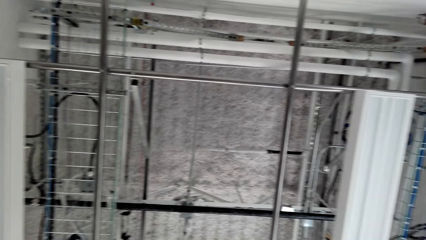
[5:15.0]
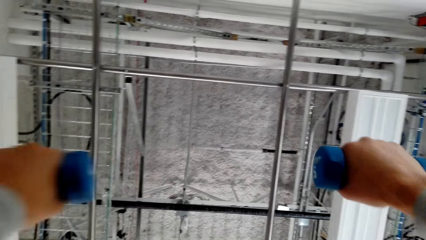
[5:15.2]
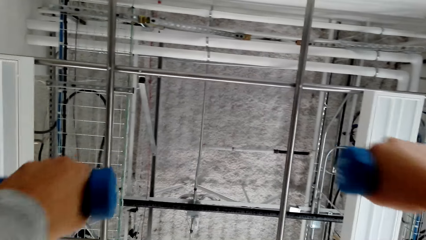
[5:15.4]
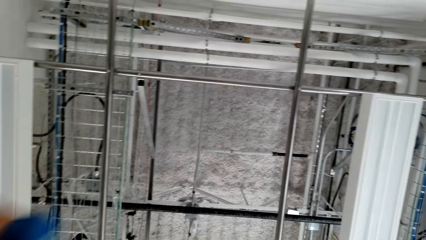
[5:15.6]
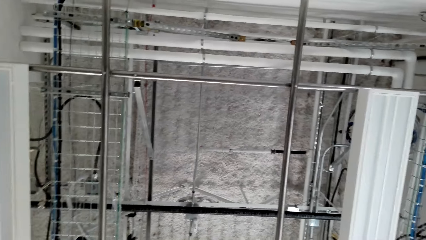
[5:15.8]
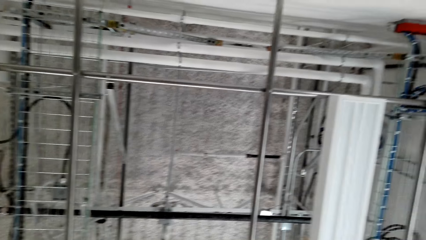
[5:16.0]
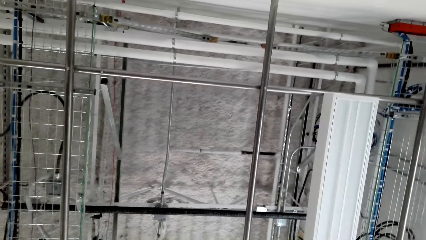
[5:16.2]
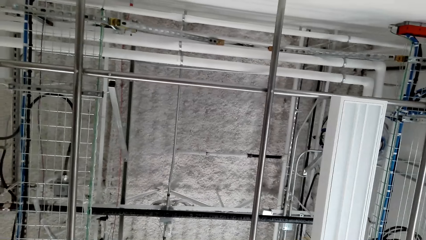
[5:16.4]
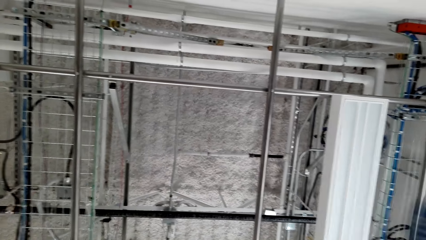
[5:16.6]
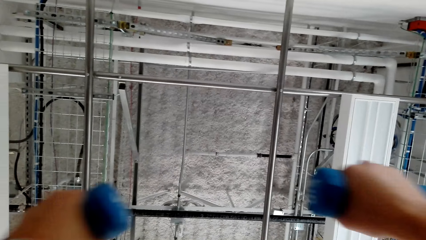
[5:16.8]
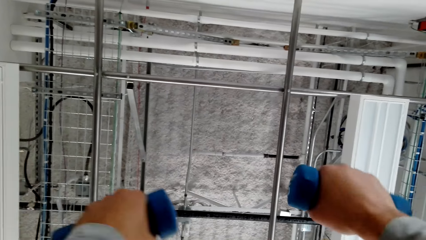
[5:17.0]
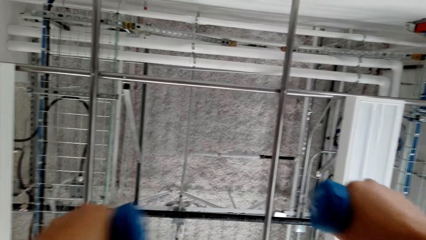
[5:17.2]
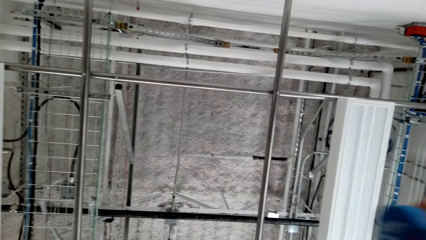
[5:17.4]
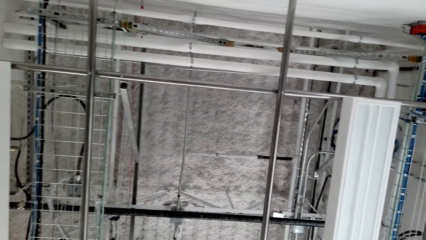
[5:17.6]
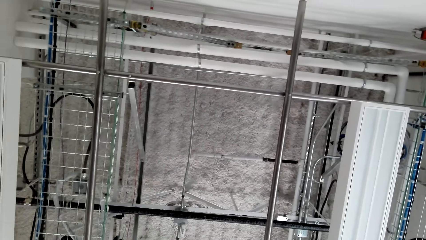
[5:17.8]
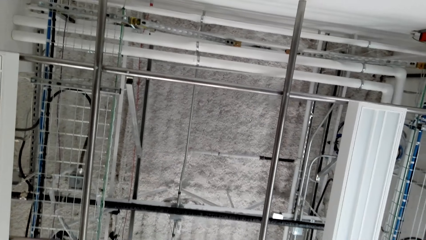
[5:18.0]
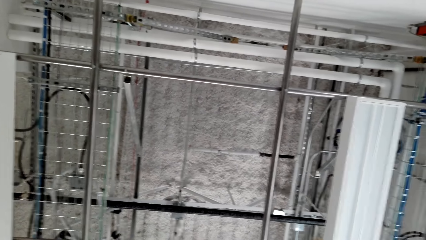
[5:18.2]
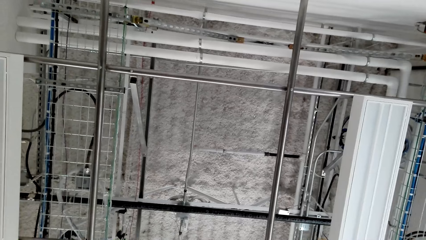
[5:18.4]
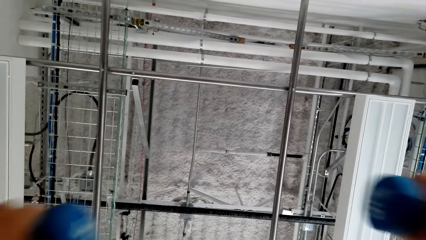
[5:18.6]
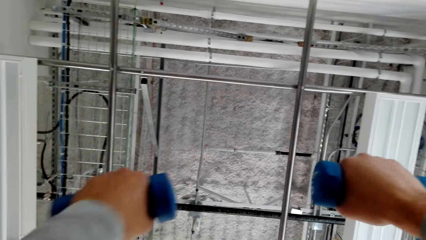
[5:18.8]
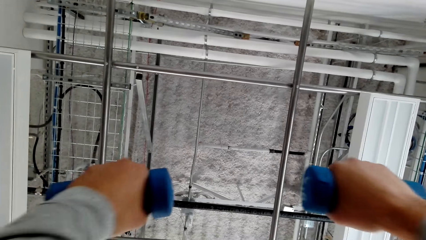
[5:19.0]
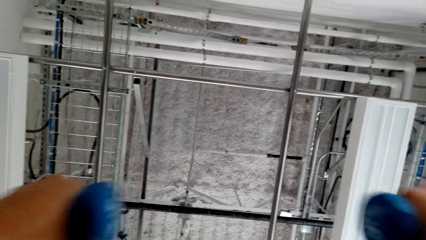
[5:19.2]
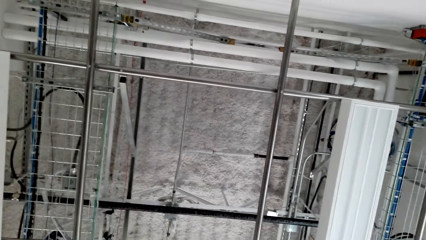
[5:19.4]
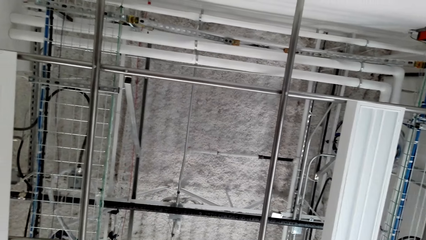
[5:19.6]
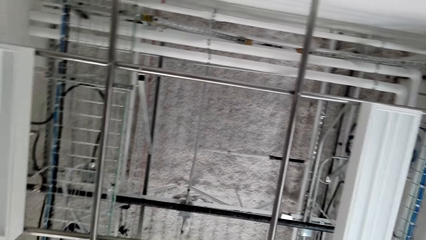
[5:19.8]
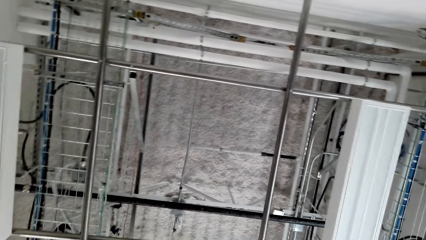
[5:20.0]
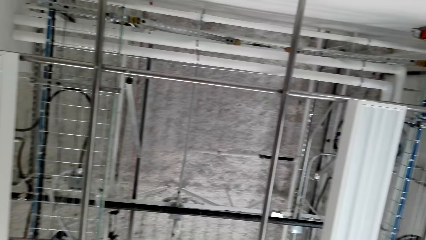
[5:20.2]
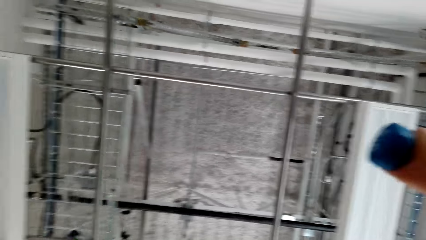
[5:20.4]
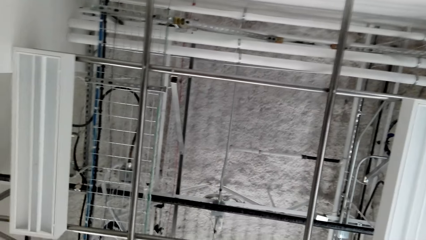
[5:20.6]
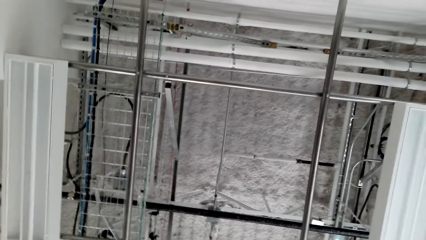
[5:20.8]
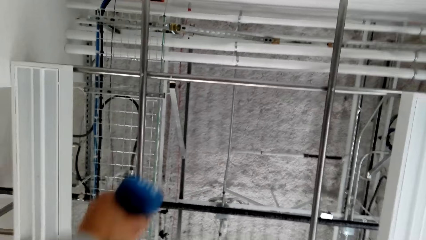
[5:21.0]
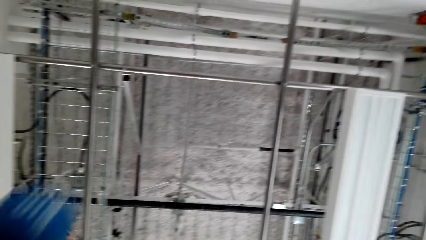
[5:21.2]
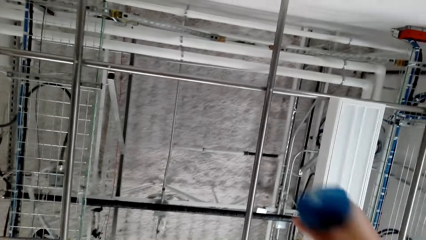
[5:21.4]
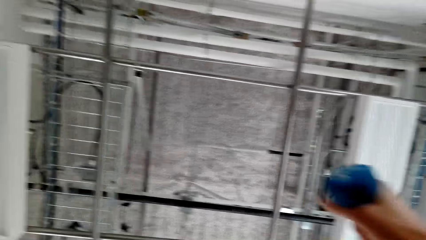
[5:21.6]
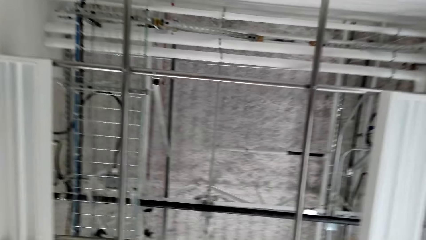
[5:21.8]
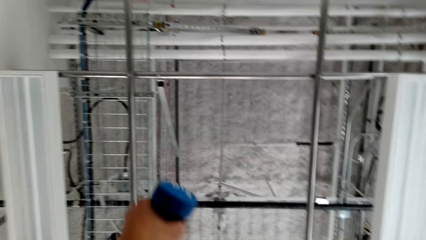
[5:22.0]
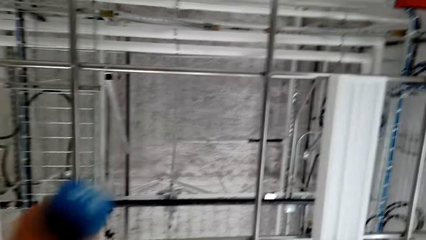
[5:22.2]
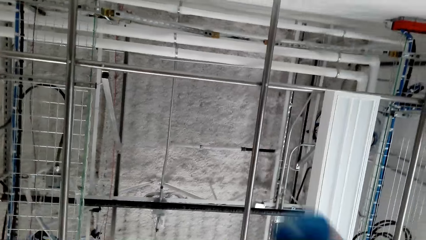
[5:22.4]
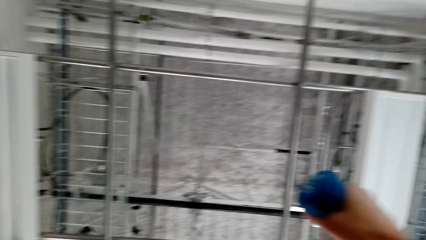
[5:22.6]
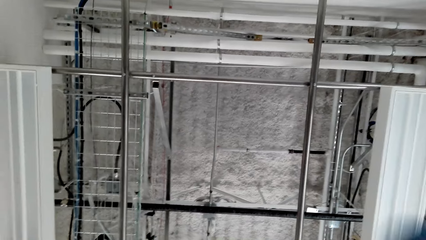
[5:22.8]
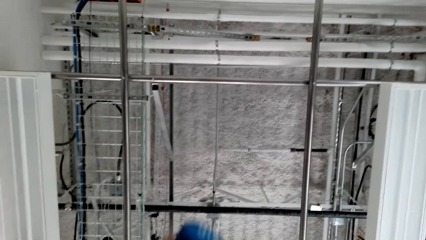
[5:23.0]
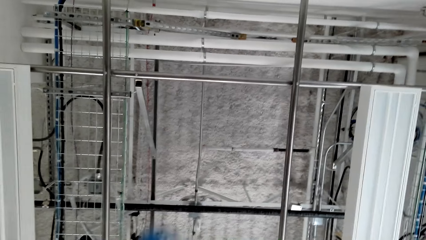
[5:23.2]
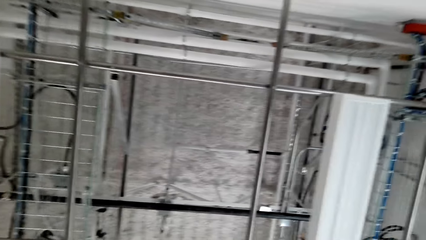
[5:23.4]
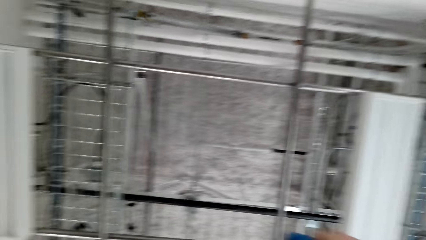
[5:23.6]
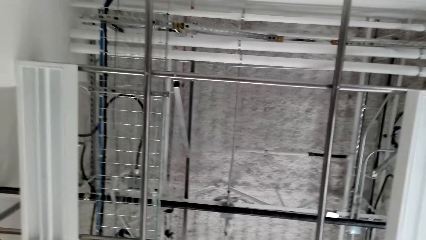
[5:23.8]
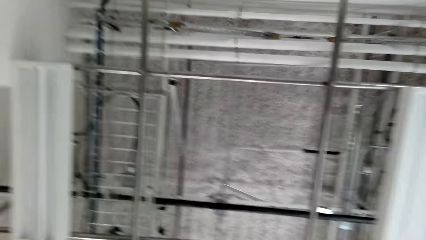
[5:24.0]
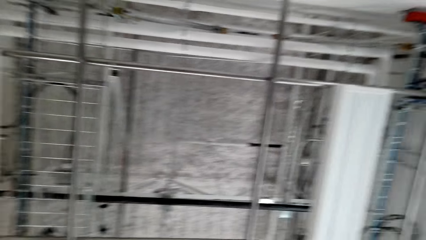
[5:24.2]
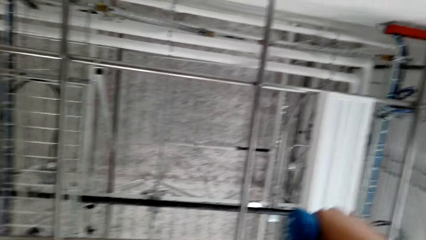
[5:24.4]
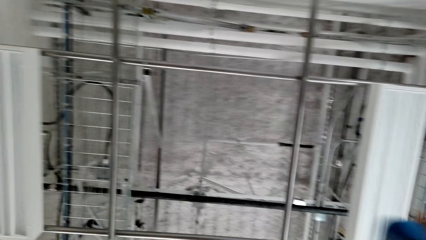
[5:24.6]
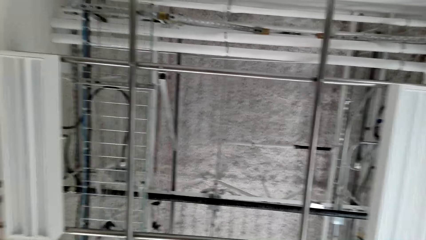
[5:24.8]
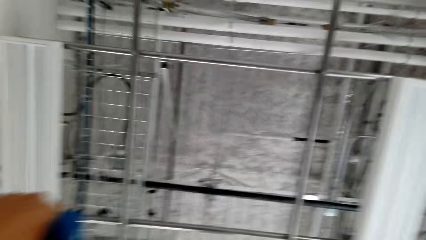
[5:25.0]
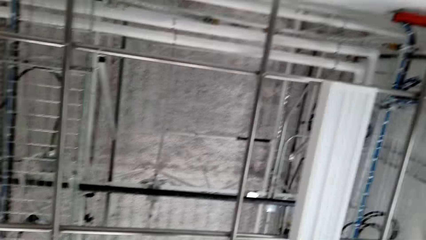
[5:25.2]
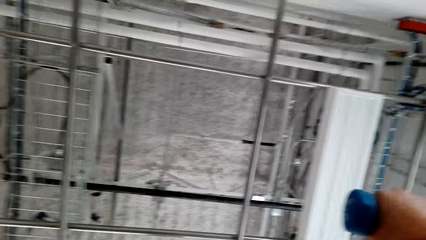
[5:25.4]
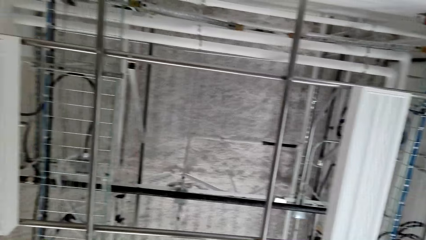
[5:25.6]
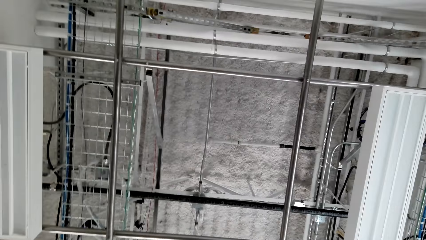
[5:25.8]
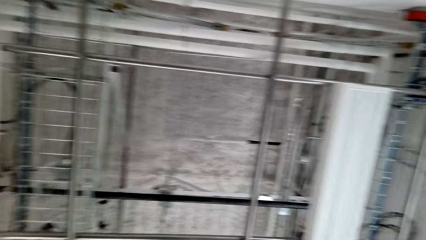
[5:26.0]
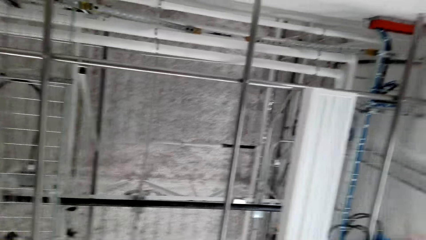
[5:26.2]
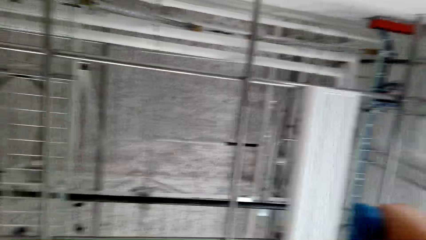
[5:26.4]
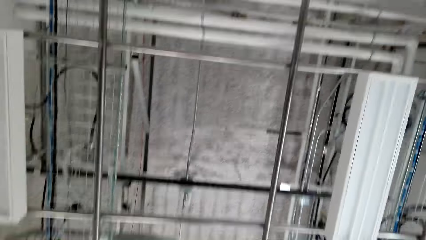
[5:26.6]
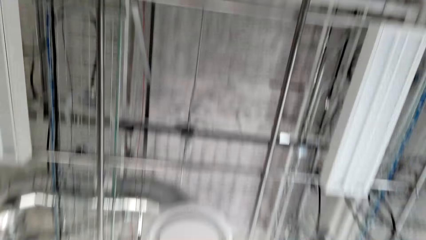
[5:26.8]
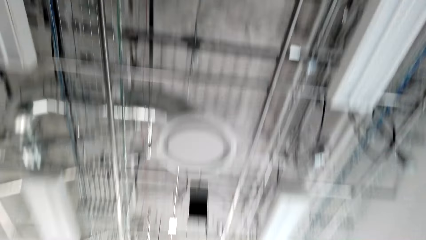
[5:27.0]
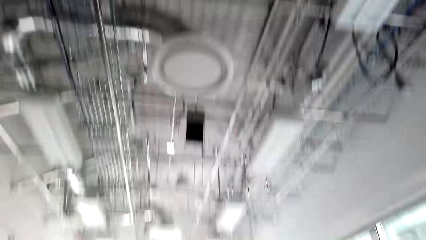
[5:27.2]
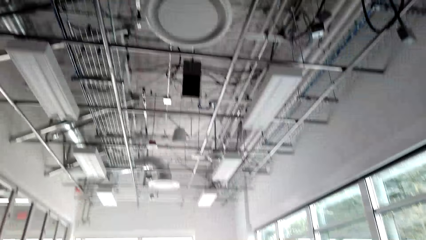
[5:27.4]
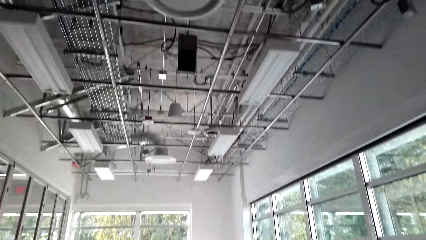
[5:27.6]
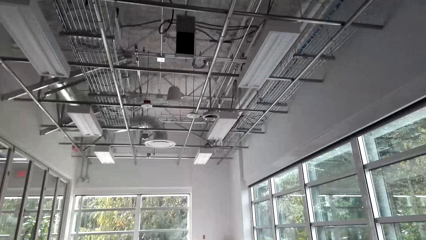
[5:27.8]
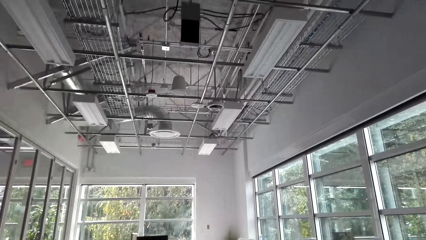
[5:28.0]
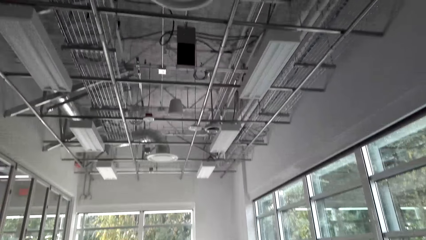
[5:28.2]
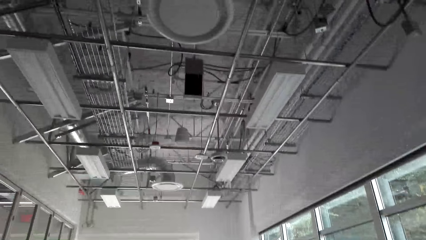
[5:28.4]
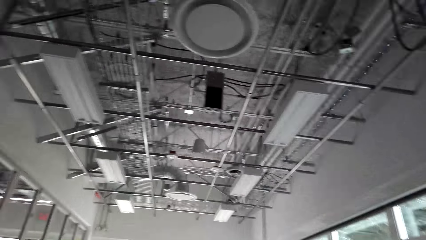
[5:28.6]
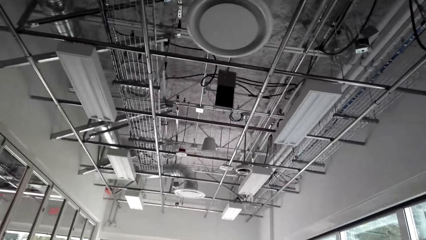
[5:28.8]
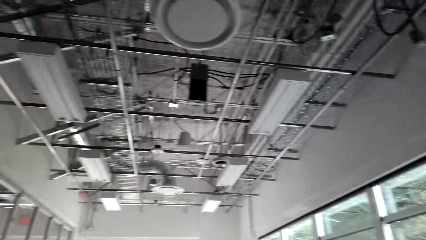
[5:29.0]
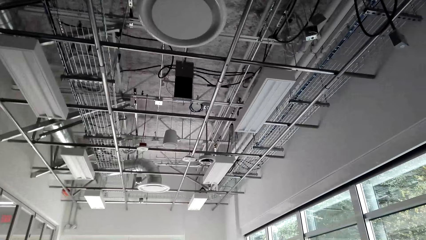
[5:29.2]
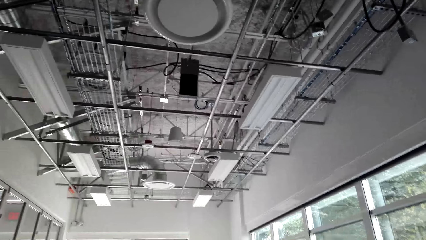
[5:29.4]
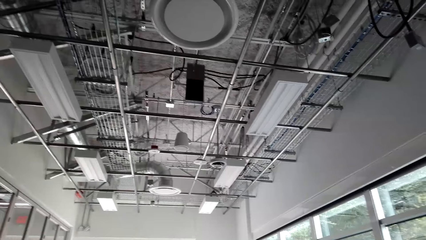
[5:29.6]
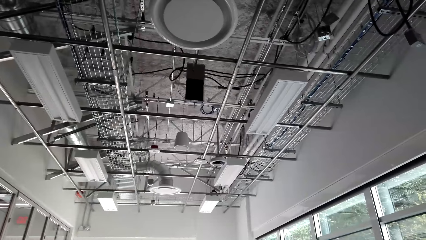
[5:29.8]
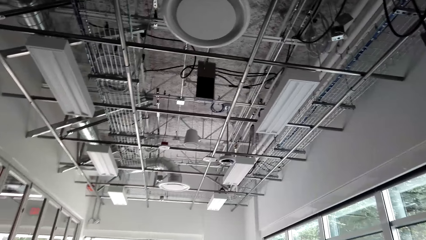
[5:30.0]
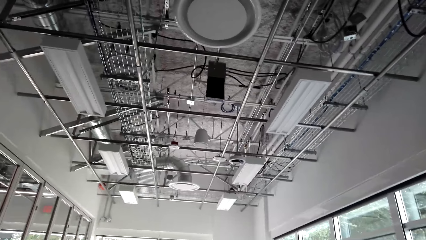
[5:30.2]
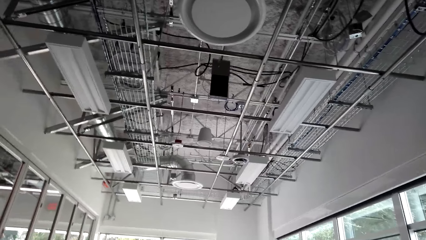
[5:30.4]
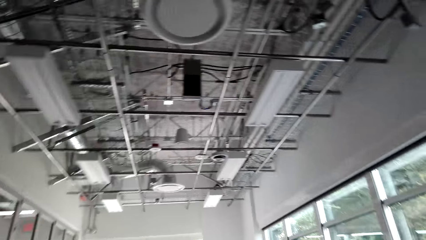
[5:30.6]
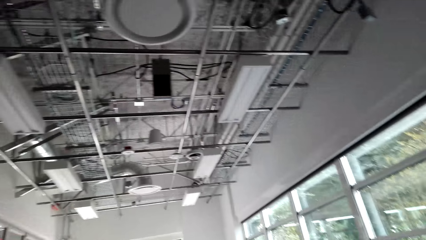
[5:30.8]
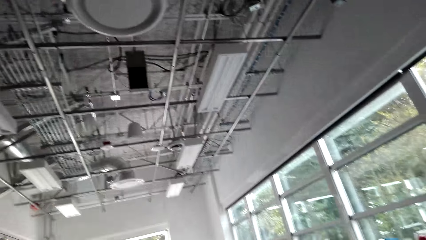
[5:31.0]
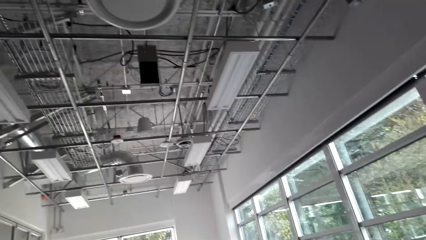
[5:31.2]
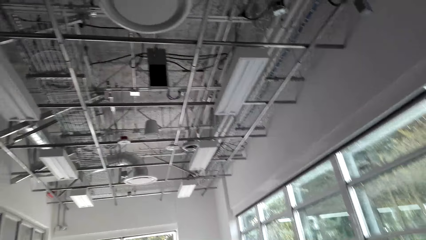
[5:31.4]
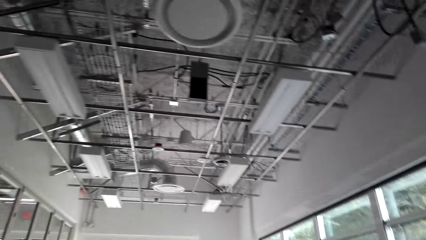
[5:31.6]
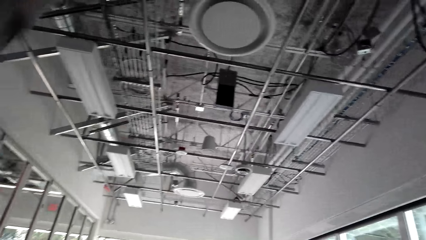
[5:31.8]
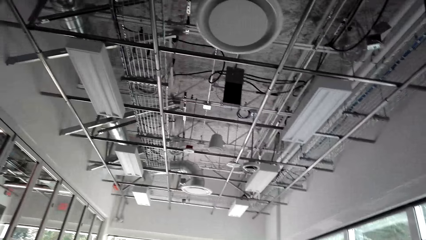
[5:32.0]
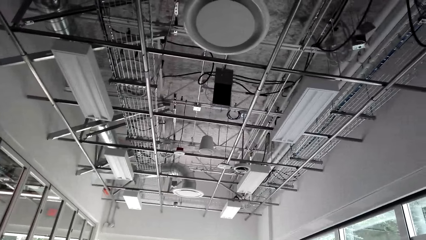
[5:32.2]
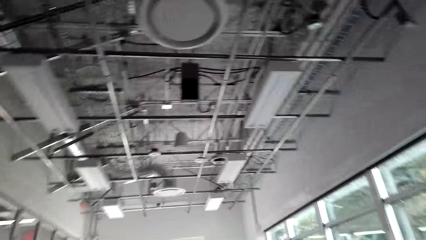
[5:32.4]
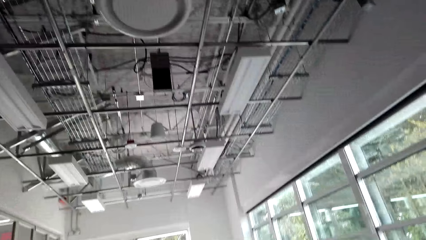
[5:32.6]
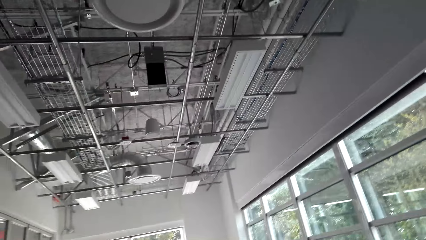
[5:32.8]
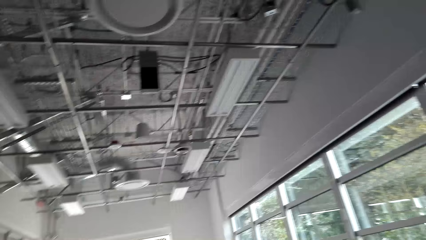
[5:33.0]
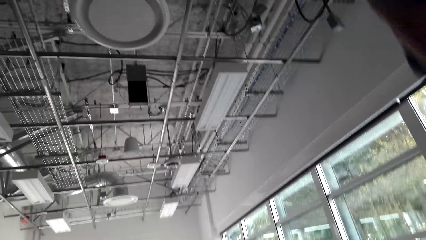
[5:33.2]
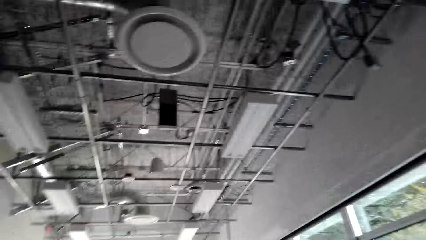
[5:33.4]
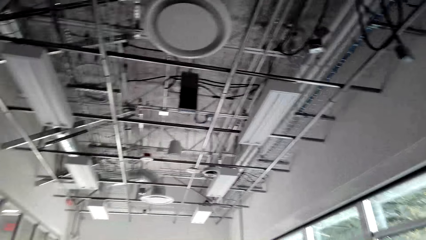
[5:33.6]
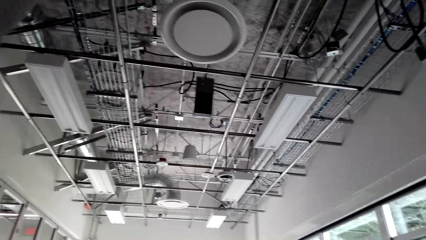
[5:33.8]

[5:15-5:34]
The camera wearer lifts the weight with both hands. They lift the weight with both hands repeatedly. They lower the weights. They lift the weight. They lift the weight repeatedly. They look around the room.
